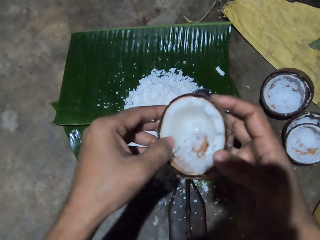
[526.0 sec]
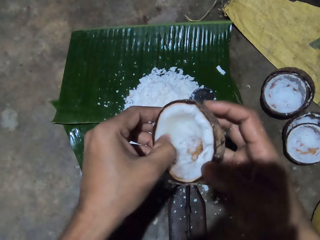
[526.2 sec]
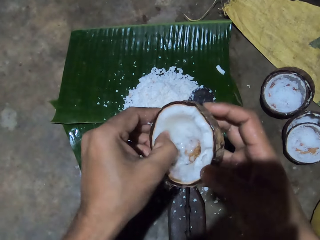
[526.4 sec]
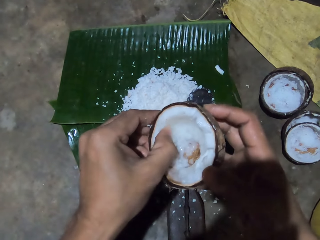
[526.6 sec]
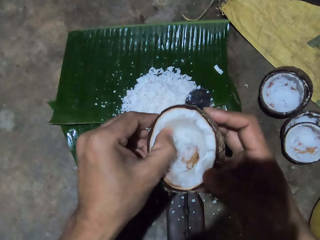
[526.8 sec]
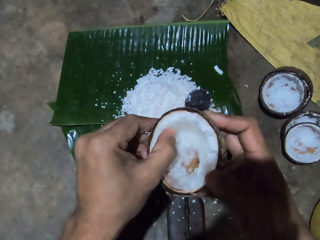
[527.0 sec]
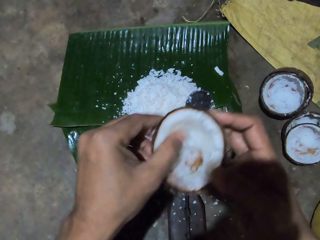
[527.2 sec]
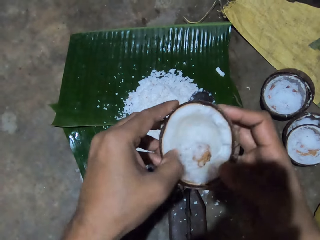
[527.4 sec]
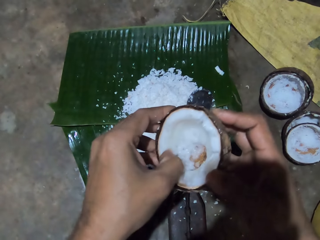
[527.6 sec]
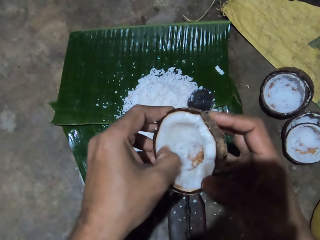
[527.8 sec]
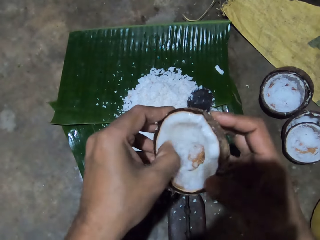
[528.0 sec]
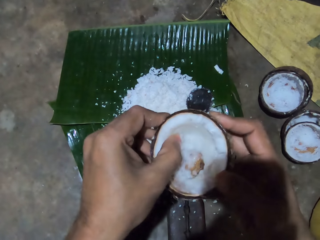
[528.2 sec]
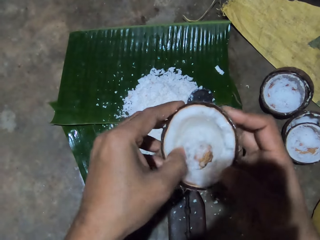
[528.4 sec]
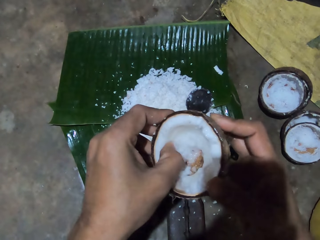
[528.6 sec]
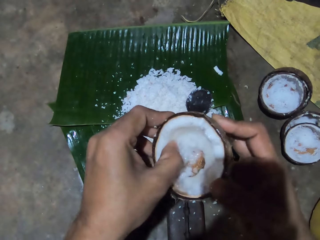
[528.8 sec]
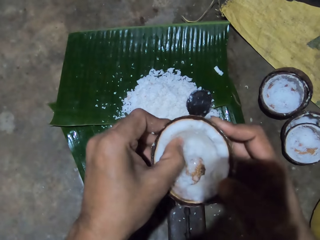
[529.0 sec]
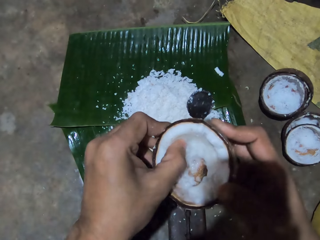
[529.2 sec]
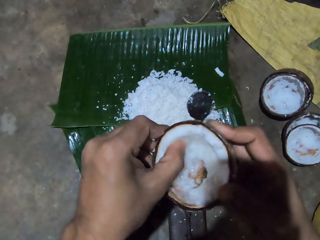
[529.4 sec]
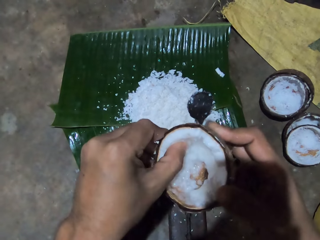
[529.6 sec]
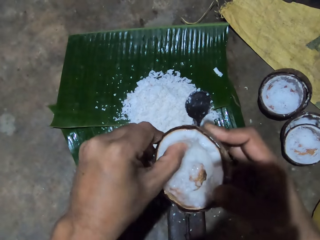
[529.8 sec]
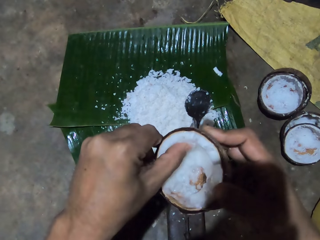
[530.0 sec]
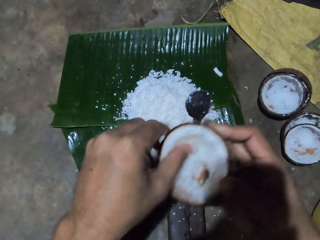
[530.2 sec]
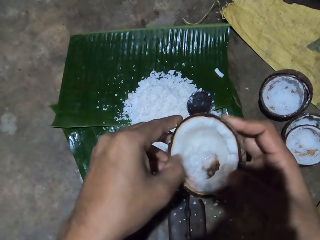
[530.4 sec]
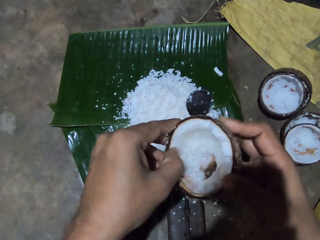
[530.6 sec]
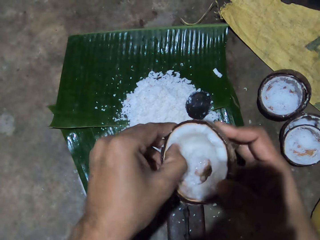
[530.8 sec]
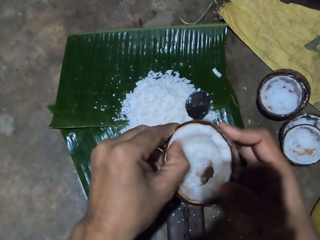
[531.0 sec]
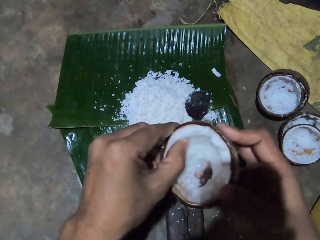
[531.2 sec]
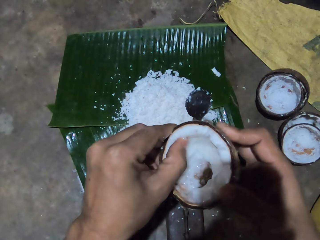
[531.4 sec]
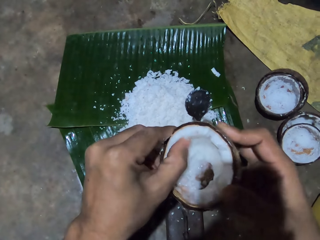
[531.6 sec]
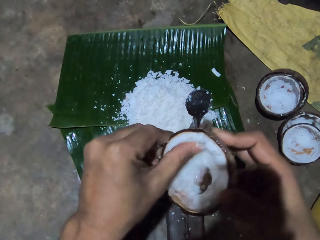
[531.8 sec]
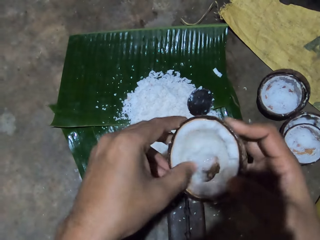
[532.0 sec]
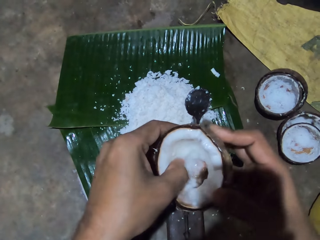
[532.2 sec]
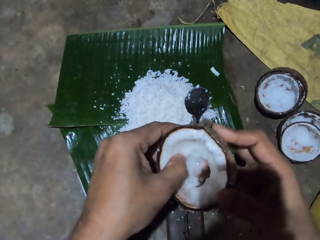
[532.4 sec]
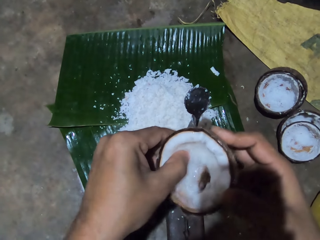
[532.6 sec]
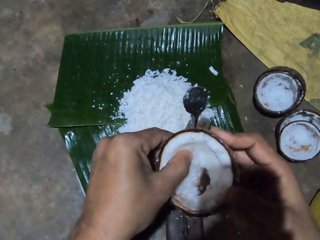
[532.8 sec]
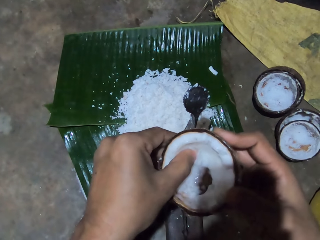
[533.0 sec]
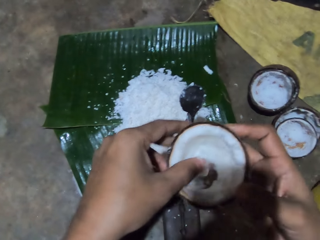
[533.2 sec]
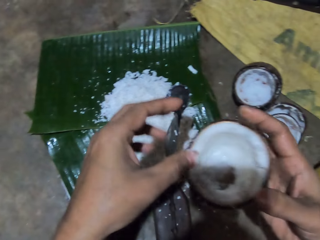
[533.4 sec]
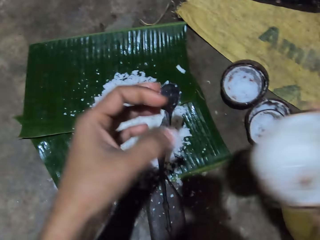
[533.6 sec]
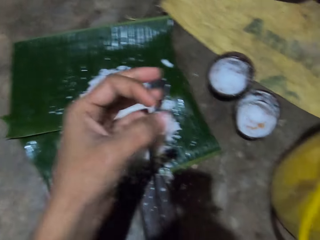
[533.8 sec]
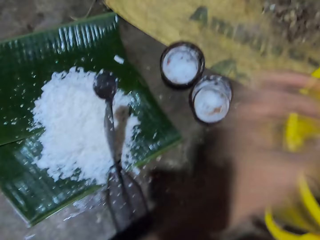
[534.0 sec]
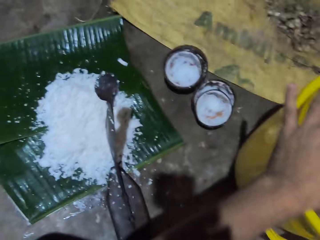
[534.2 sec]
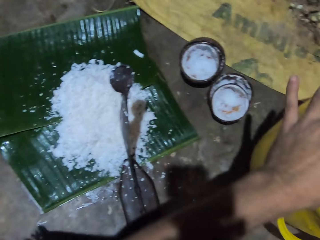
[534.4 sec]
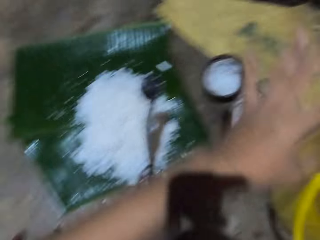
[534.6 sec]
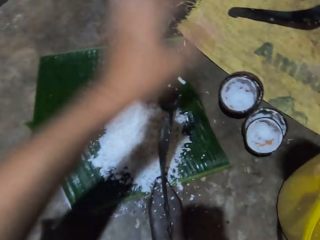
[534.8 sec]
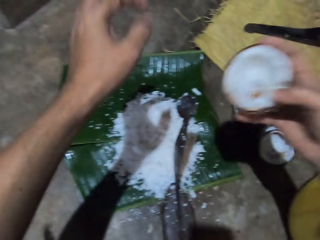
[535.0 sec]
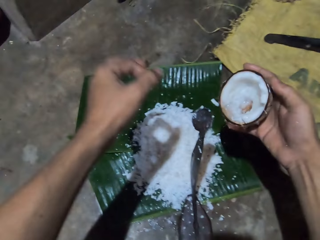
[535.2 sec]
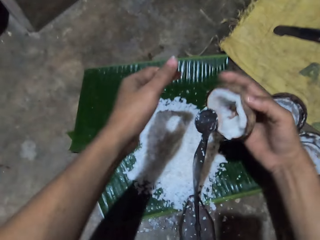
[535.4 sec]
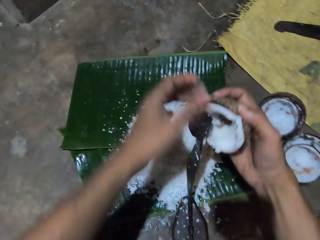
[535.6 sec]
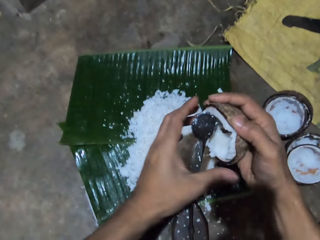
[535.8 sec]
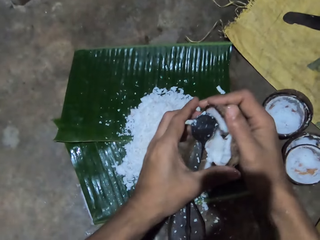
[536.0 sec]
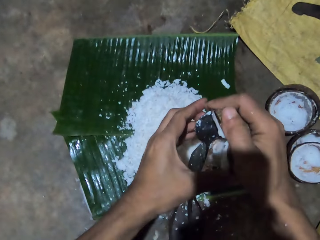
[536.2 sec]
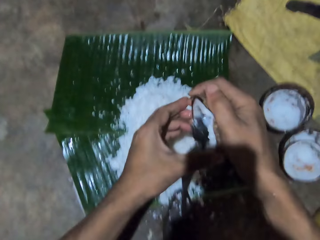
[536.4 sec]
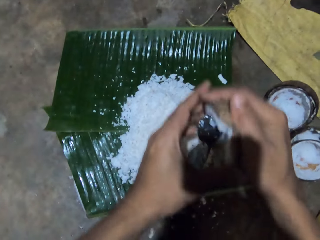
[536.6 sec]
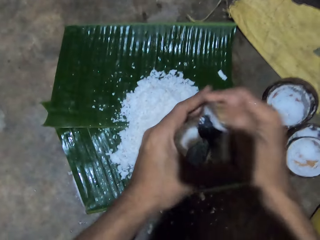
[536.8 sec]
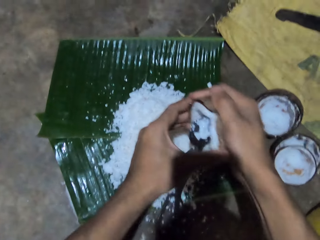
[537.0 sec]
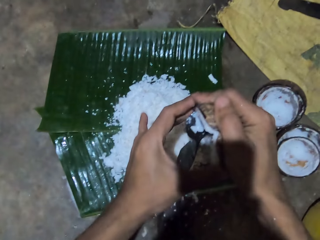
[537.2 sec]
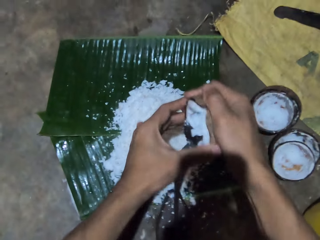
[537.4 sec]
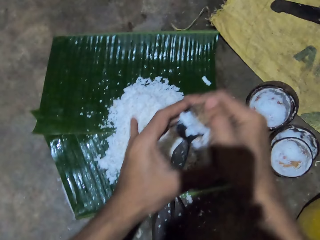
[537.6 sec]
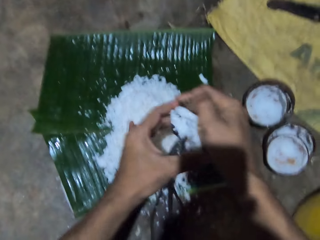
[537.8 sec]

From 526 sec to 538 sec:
The camera wearer removes coconut from the coconut shell with the finger. They remove particles from the coconut. They throw the particles in the bucket or basin. They pick coconut from the basin. They grind the coconut.

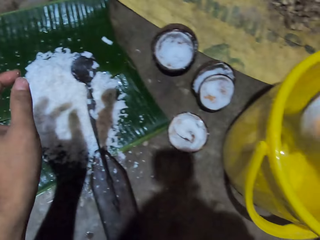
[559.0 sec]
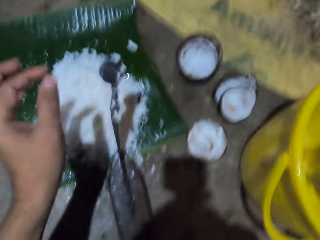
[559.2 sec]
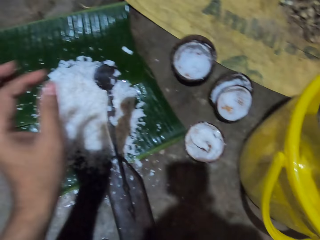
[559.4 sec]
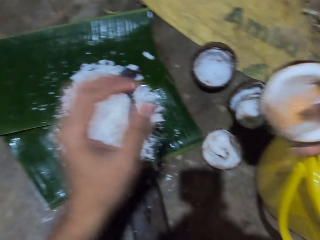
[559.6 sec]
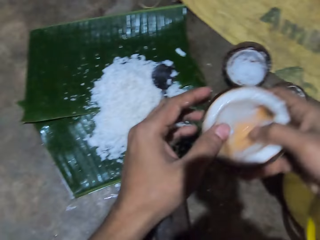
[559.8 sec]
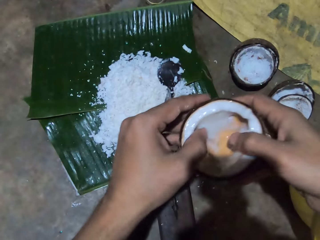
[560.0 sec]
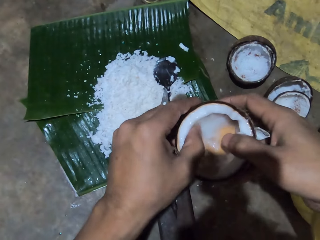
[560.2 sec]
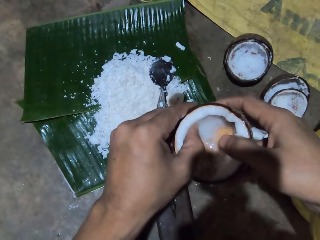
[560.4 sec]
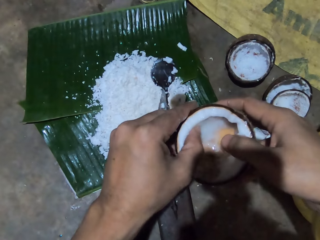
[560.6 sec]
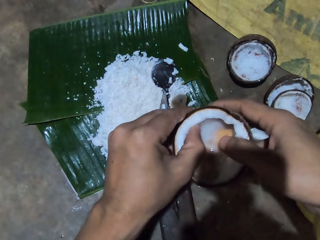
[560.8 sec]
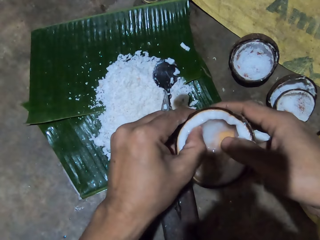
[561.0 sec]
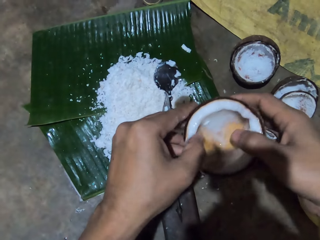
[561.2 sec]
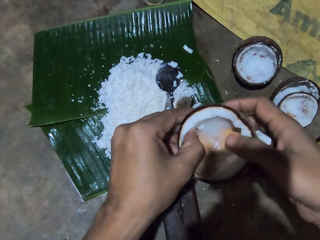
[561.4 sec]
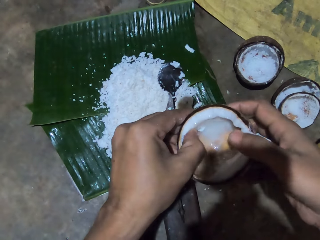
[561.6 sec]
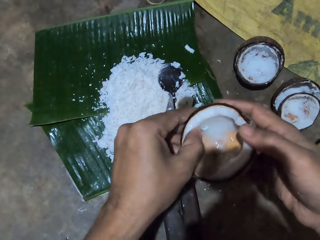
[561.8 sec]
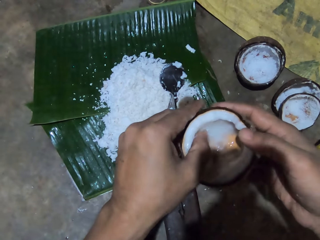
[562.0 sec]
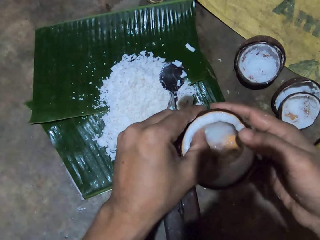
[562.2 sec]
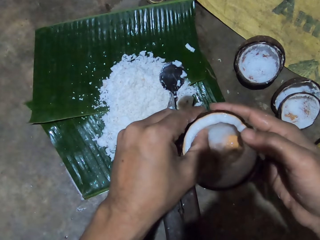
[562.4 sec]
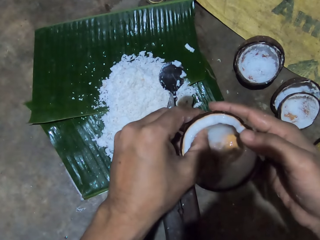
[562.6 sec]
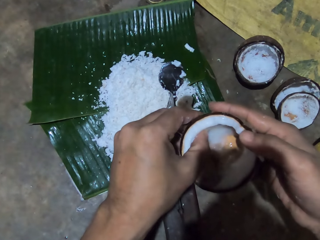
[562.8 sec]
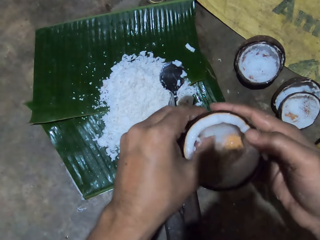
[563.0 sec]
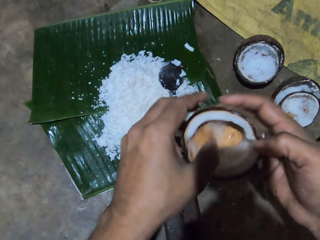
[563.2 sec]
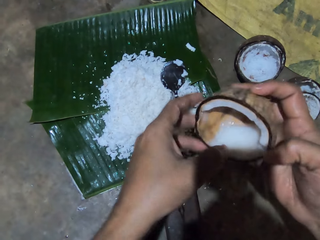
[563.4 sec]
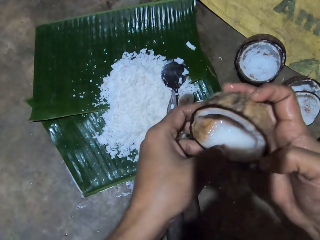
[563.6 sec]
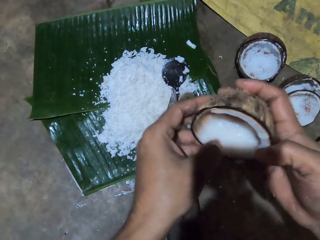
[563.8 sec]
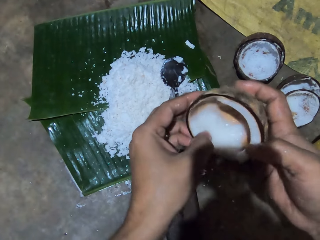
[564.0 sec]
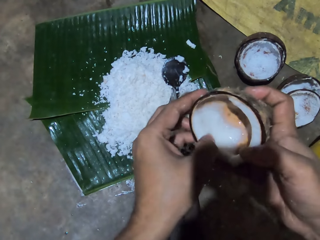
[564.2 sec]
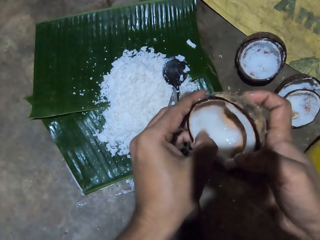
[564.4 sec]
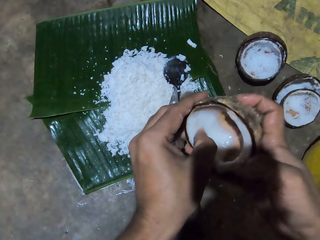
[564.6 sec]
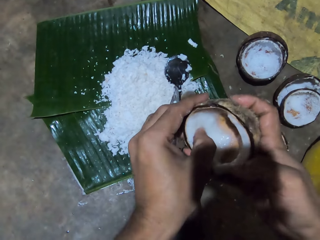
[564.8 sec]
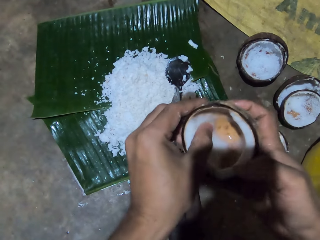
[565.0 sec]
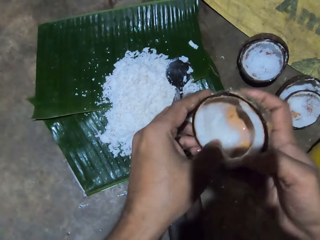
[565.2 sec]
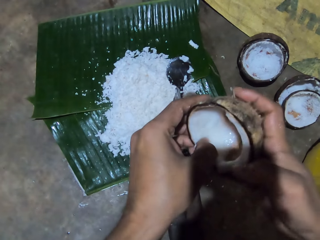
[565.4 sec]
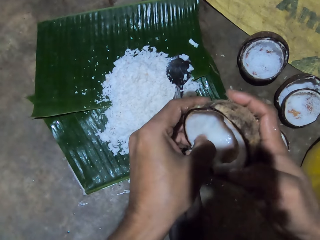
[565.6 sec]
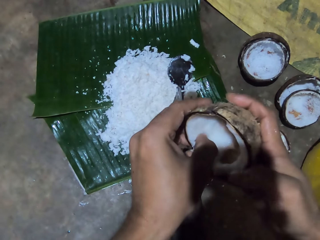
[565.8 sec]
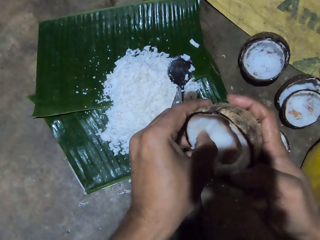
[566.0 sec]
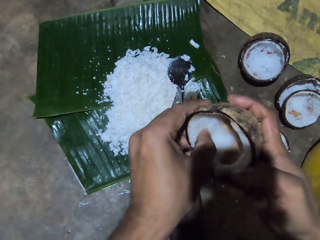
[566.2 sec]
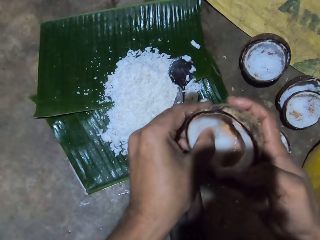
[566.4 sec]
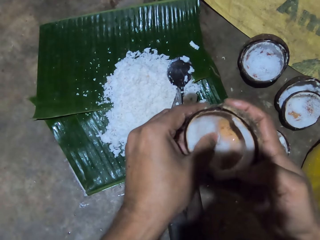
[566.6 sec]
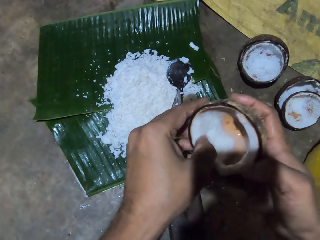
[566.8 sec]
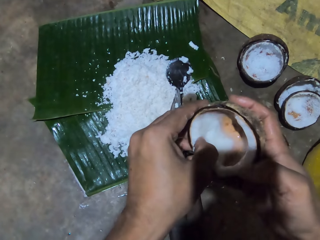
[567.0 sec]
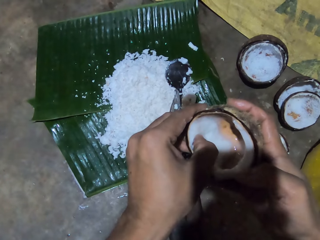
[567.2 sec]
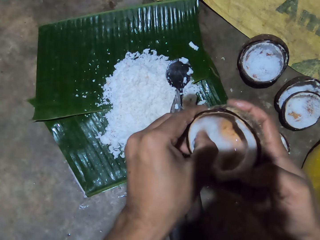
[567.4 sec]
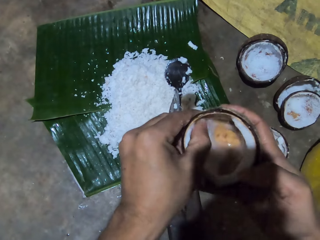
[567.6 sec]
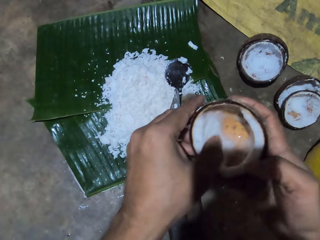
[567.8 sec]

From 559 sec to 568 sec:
The camera wearer does something. She picks another coconut from the bucket or basin with her right hand. She places her left hand in the second coconut in her right hand. She presses the second coconut in her left hand with her right hand. She removes coconut from the coconut shell with the finger. She turns the coconut. She removes coconut from the coconut shell with the finger.
